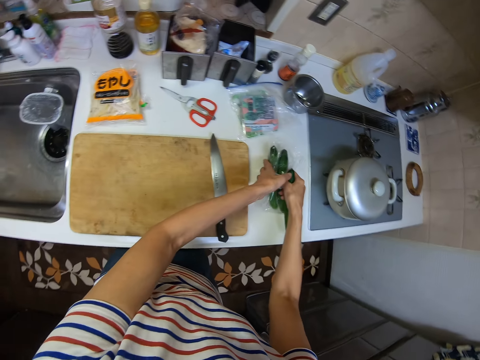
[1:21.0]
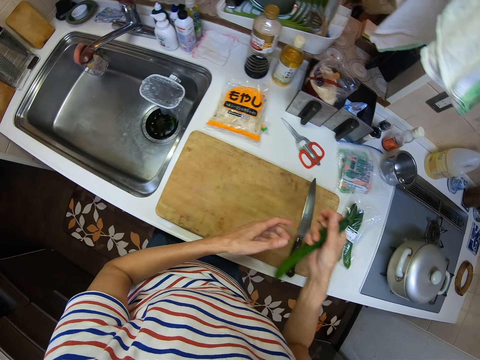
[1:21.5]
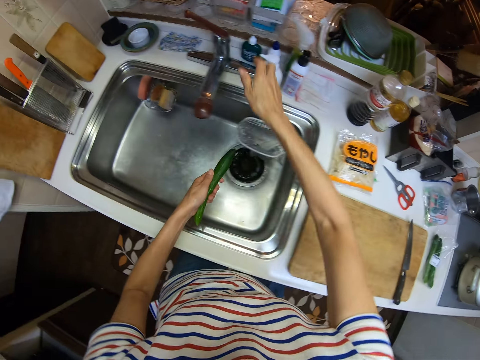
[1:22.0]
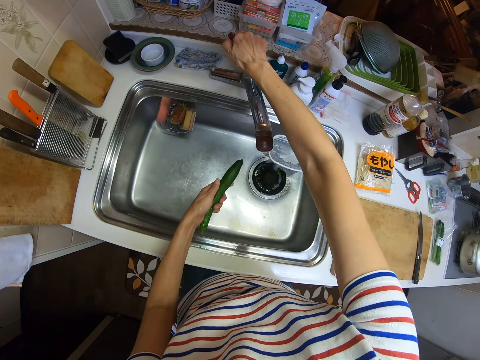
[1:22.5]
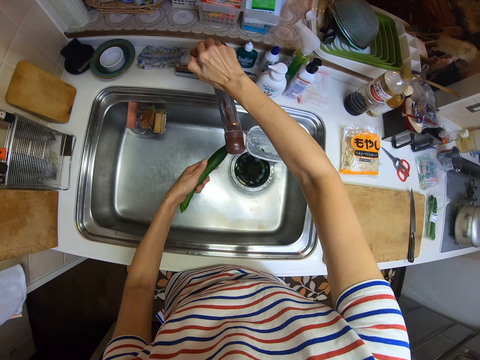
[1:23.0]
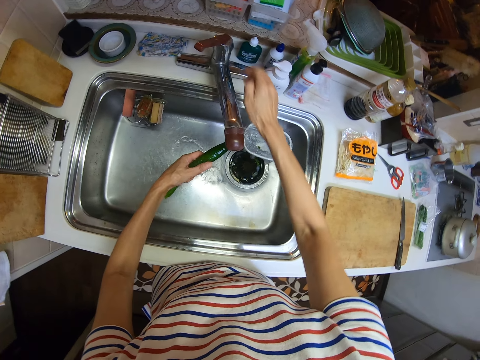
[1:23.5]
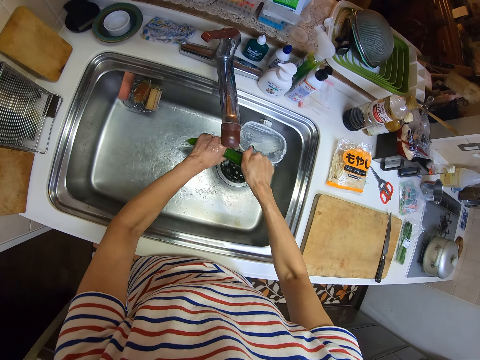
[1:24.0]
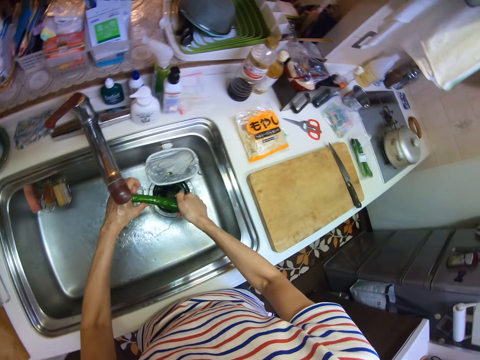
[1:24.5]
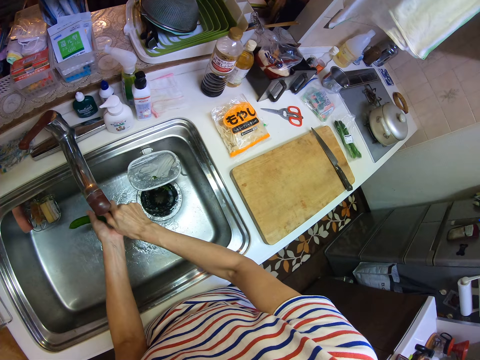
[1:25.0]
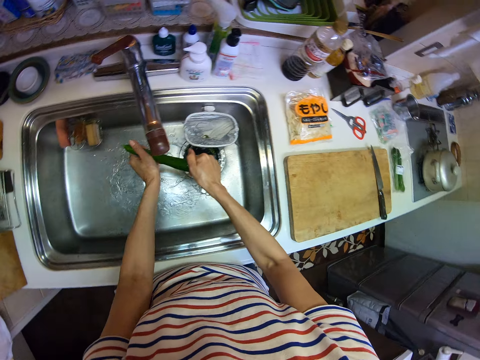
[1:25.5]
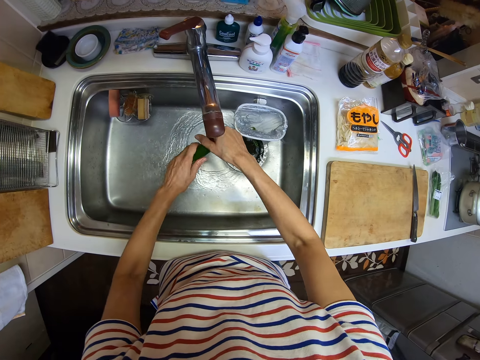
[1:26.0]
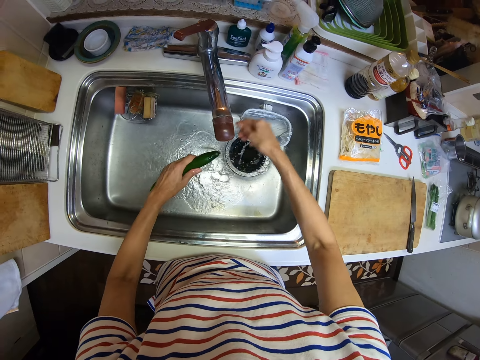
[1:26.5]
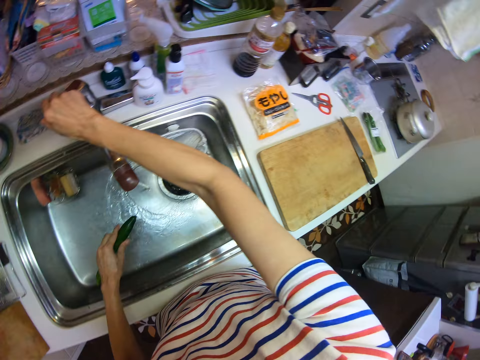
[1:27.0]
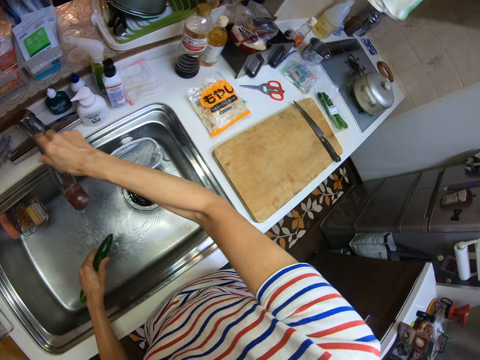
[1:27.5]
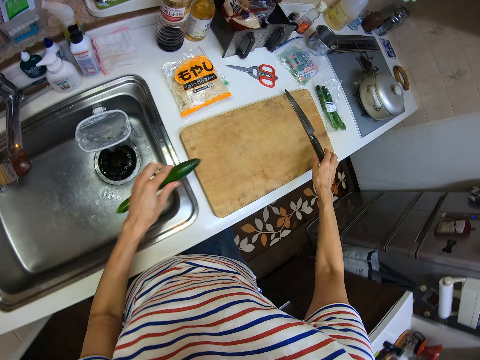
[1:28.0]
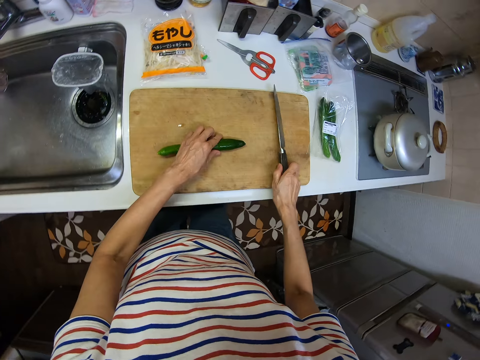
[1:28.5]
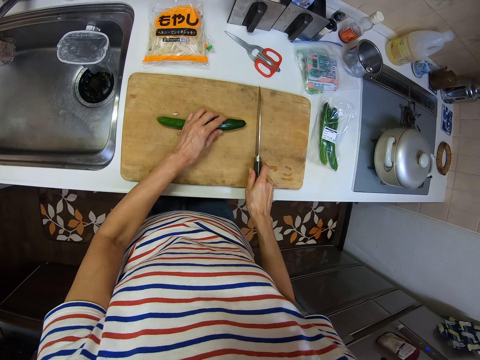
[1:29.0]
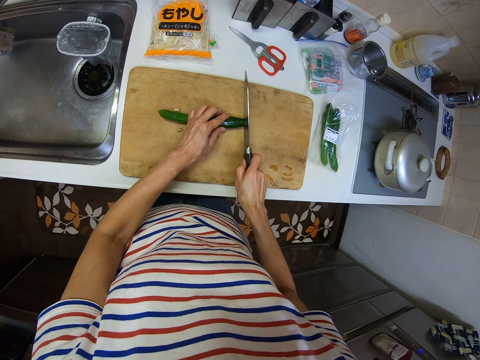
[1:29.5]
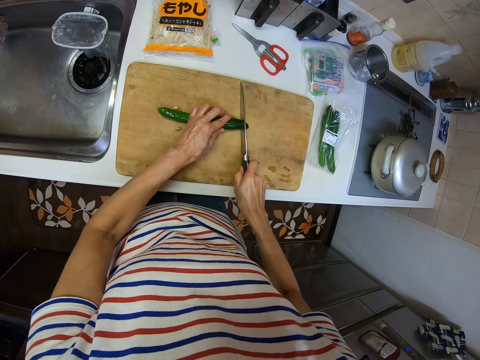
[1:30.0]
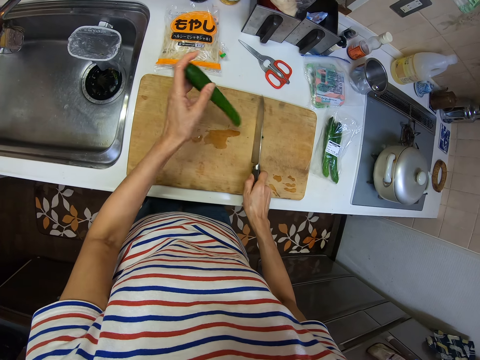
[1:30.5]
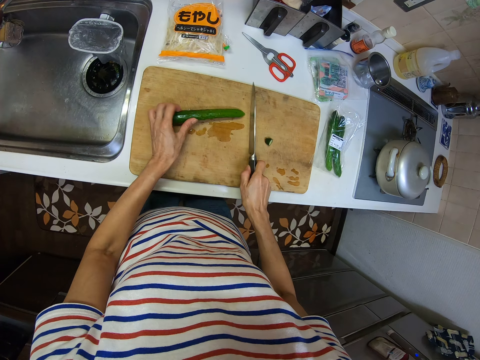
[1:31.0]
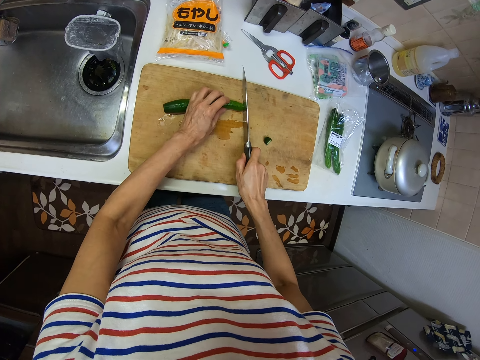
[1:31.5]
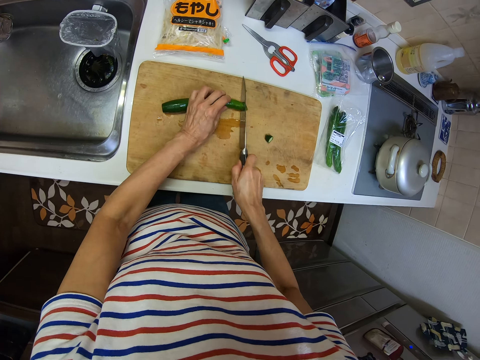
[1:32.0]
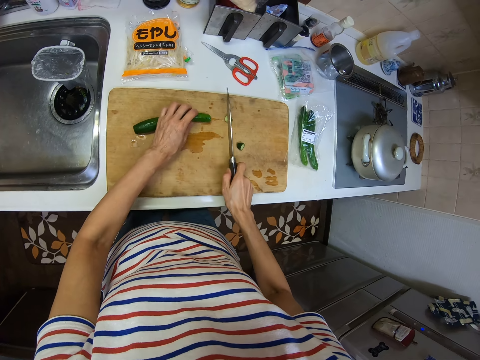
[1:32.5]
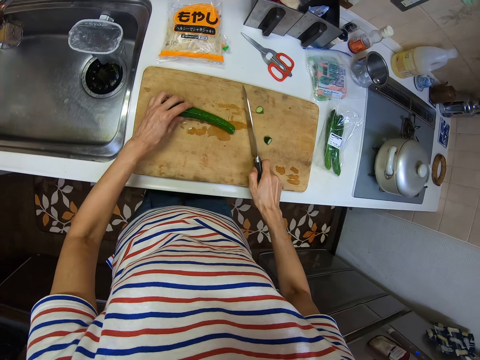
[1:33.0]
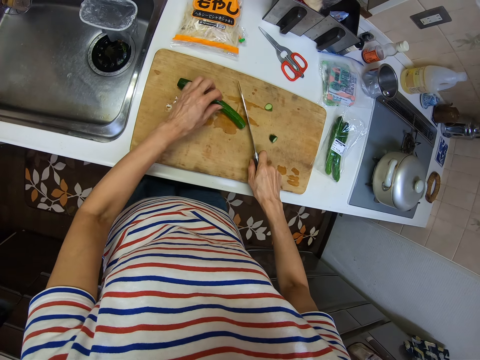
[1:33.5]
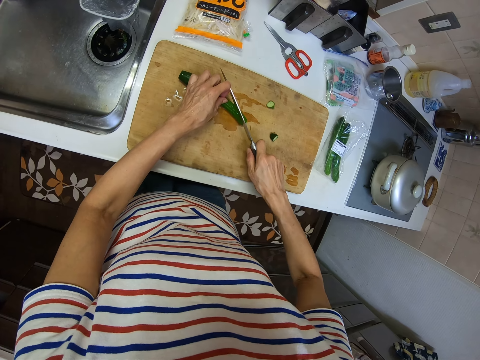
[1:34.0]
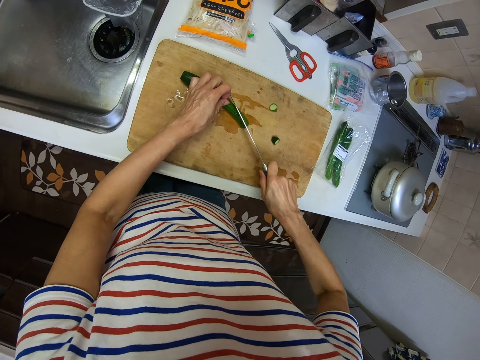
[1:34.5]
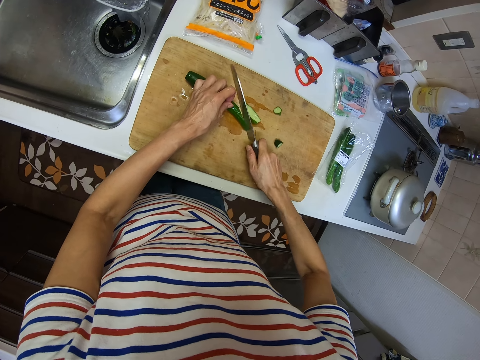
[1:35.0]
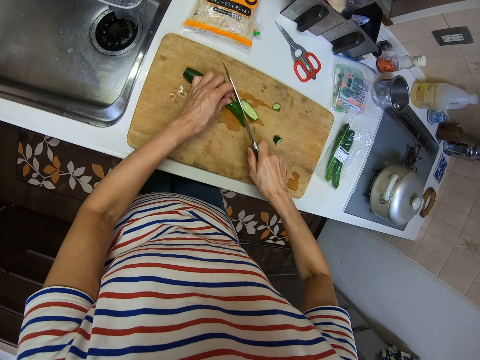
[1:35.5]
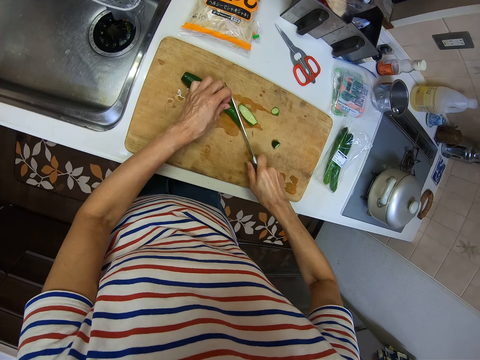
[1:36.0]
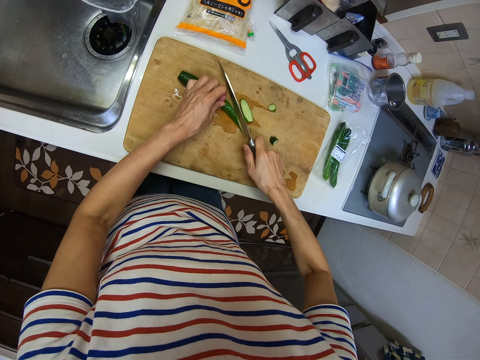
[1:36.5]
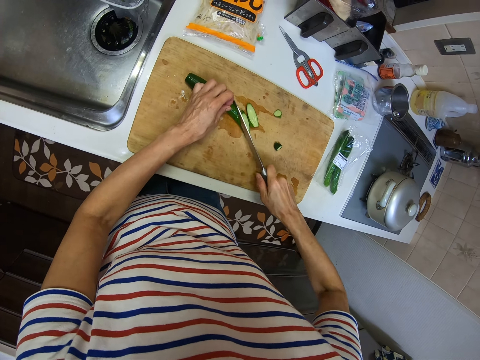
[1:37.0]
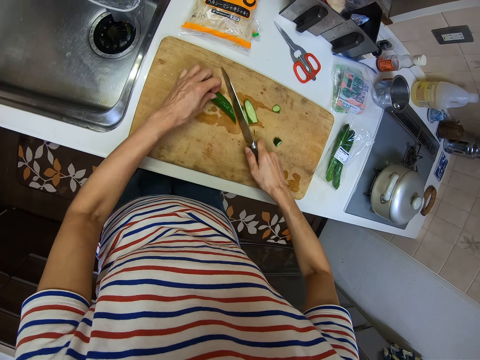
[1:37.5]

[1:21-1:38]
The camera wearer drops the bag of cucumbers on the kitchen countertop using both hands. He turns the tap on using his right hand. He washes the cucumber using water and both hands. He turns the tap off using his right hand. He drops the cucumber on the chopping board using his left hand and picks up a knife using his right hand. He cuts the cucumber using the knife. He turns the side of the cucumber using his left hand. He cuts the cucumber using the knife. He cuts it again.

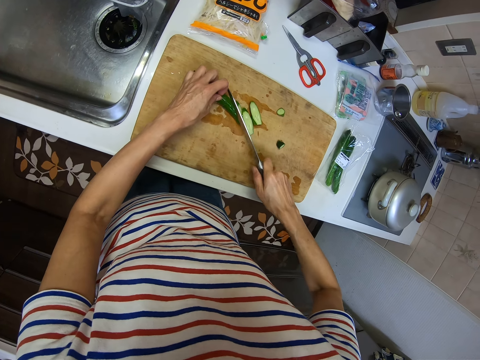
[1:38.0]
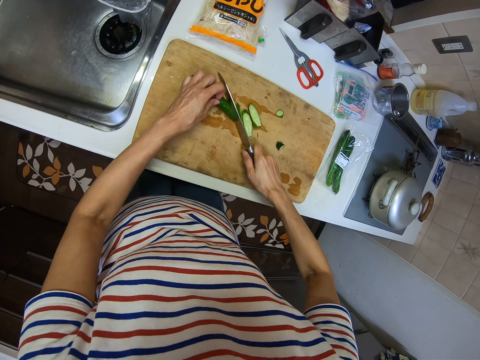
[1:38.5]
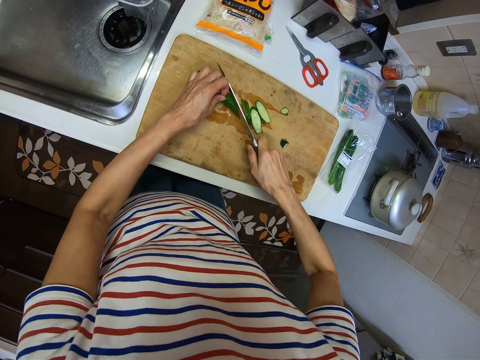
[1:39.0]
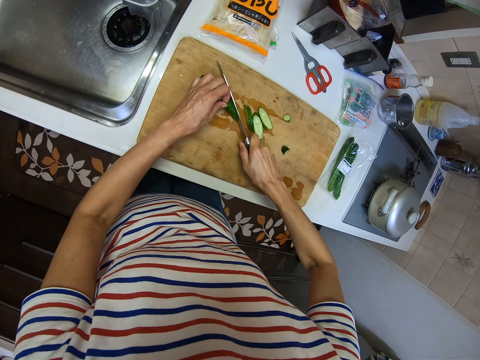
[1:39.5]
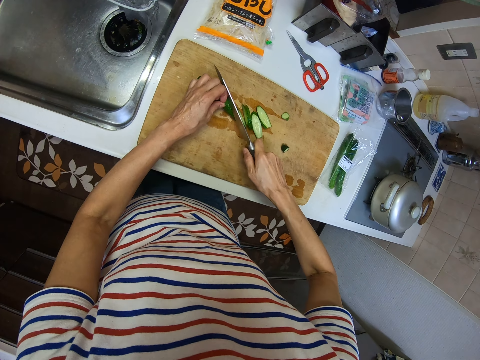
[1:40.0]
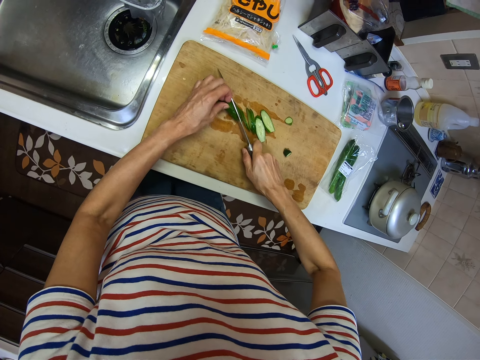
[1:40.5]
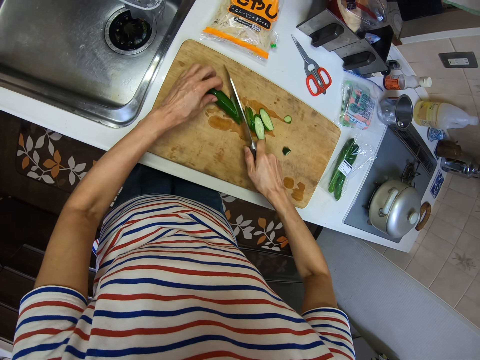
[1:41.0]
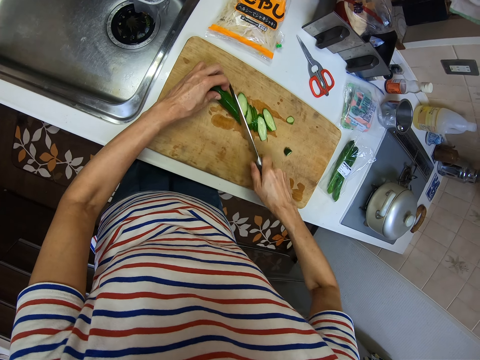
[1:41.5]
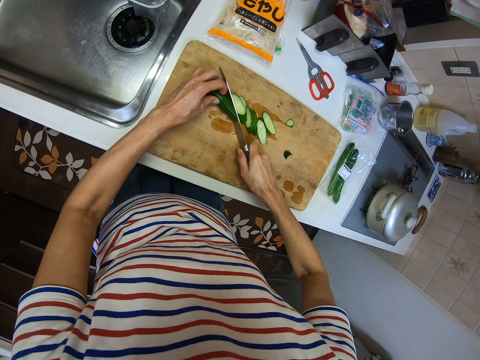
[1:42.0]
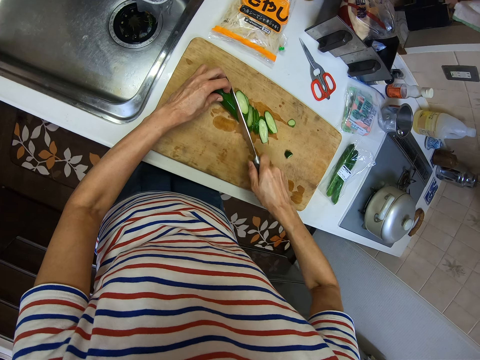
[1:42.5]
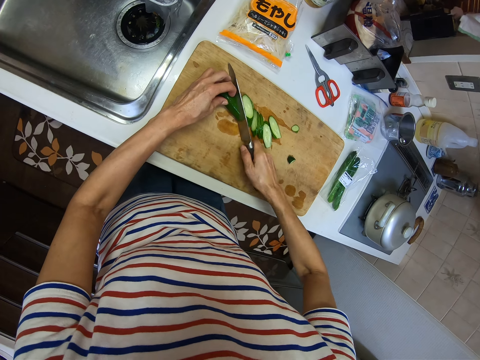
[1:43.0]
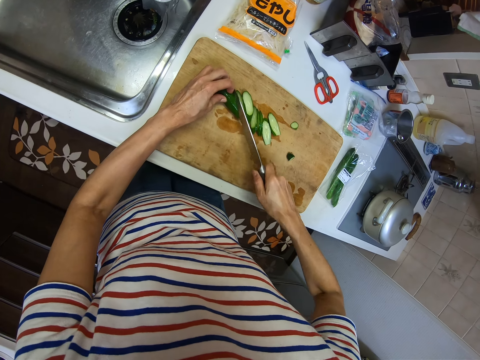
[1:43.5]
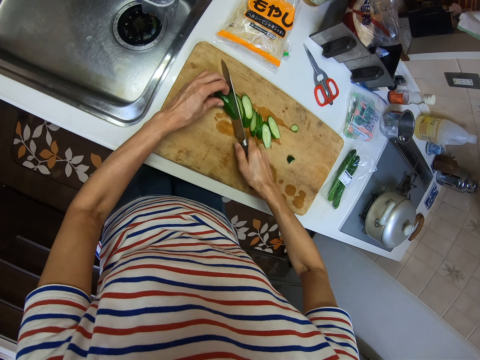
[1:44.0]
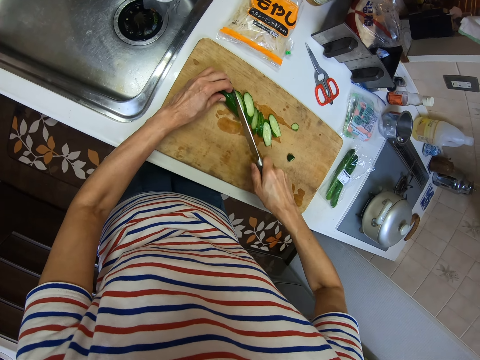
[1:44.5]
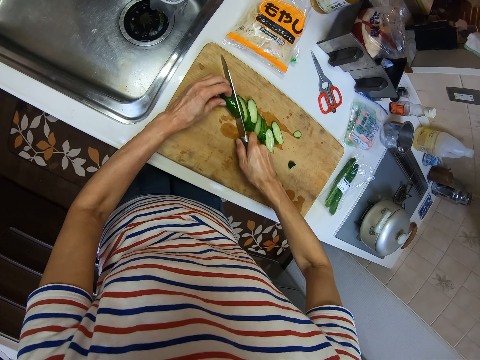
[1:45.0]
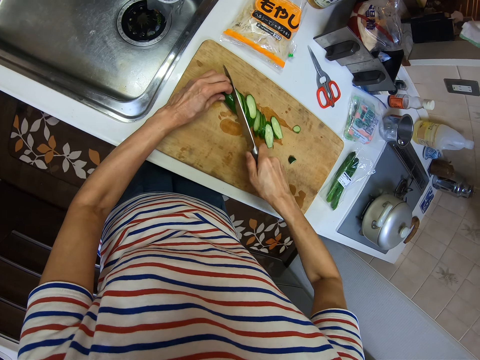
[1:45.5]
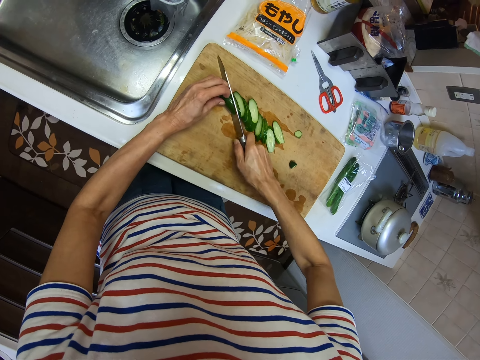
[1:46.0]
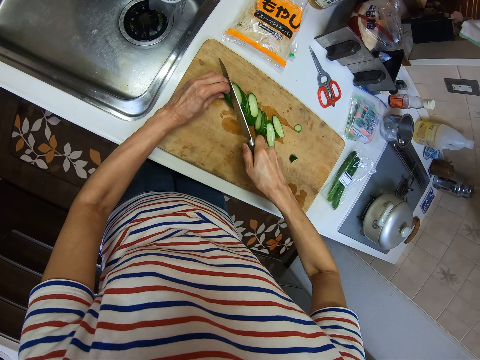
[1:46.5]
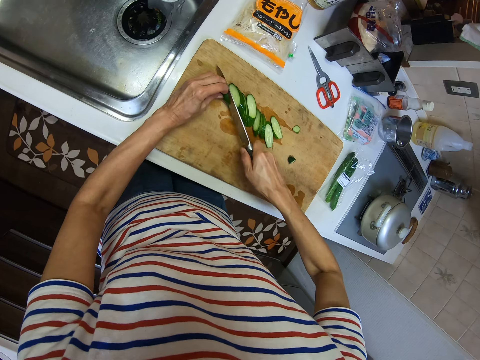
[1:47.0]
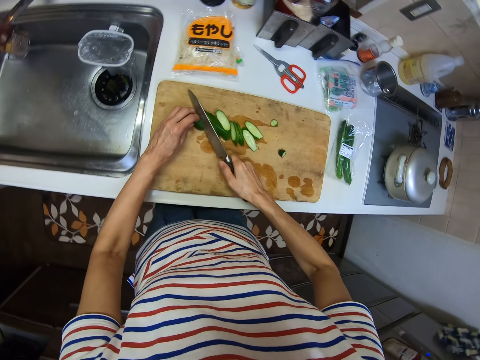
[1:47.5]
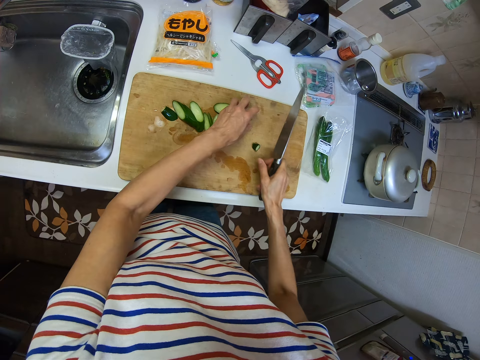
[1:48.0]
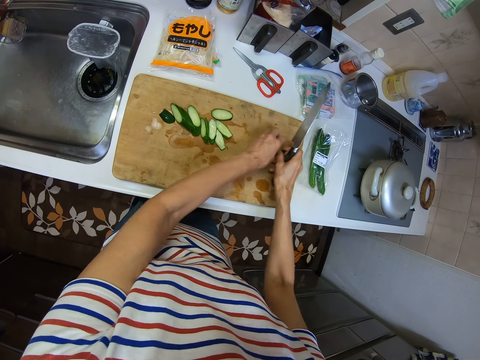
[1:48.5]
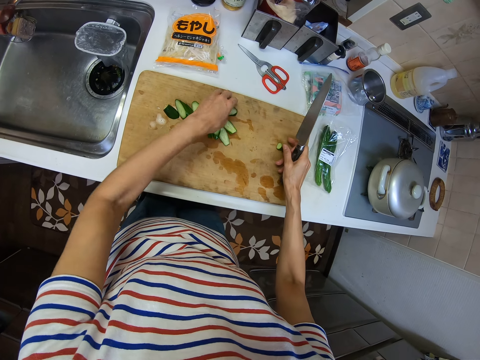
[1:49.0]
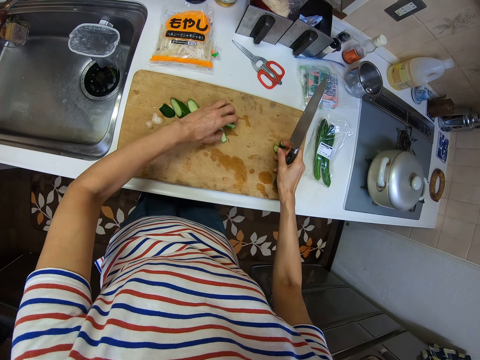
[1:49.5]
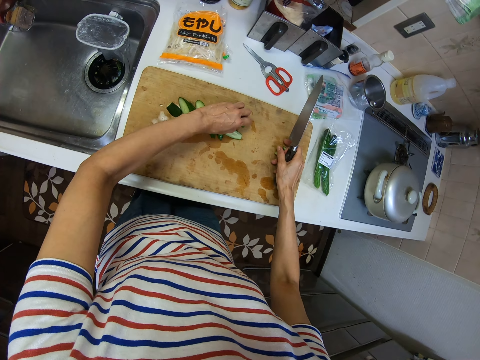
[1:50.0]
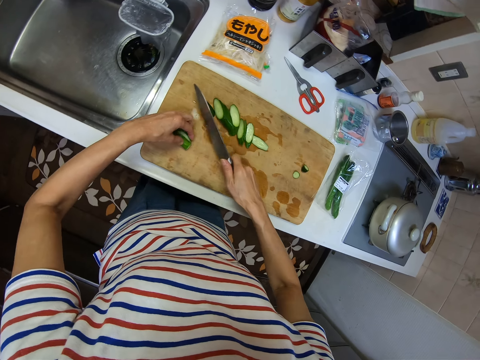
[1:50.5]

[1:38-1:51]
The camera wearer adjusts the position of two bad pieces of cucumber using both hands. He picks the two pieces of cucumber and drops them on the chopping board using his left hand.
